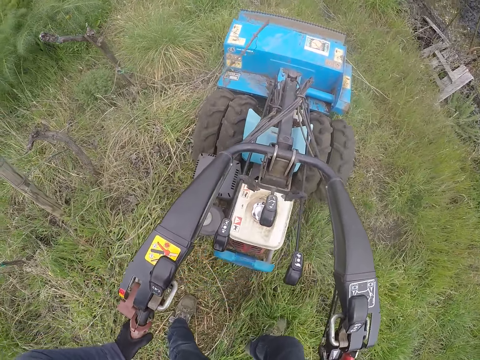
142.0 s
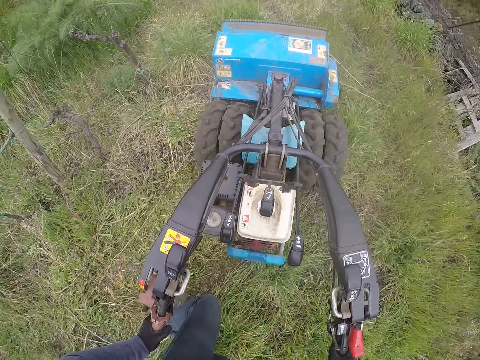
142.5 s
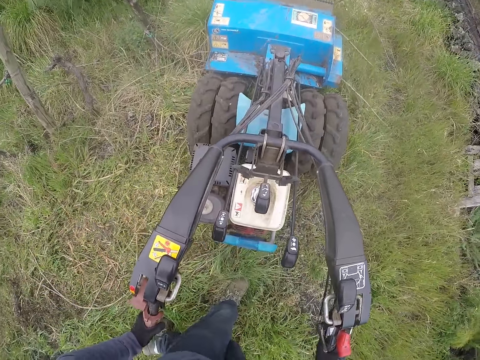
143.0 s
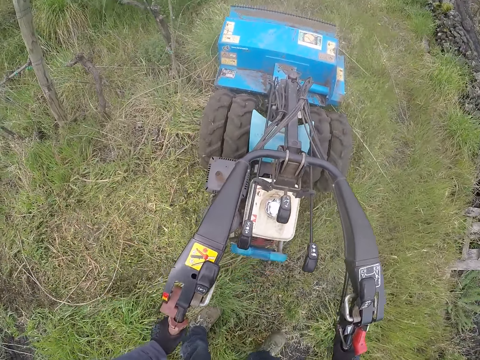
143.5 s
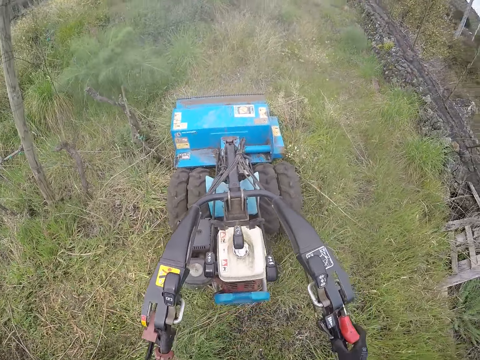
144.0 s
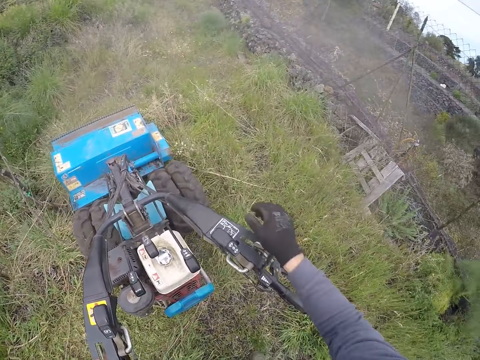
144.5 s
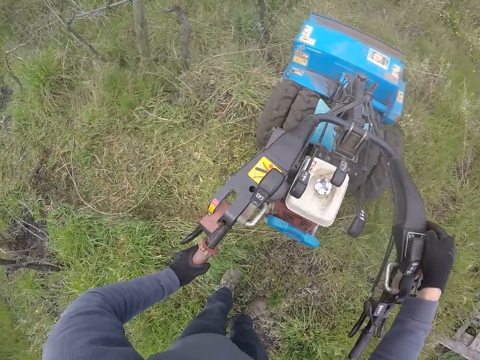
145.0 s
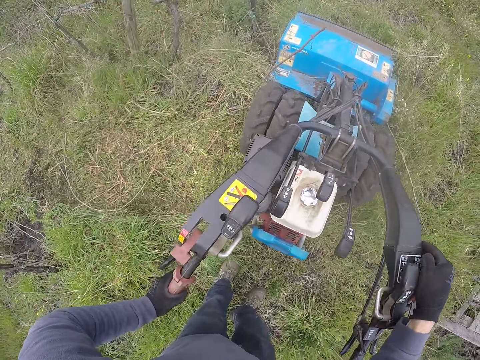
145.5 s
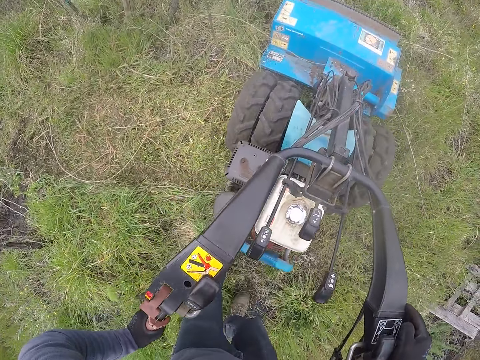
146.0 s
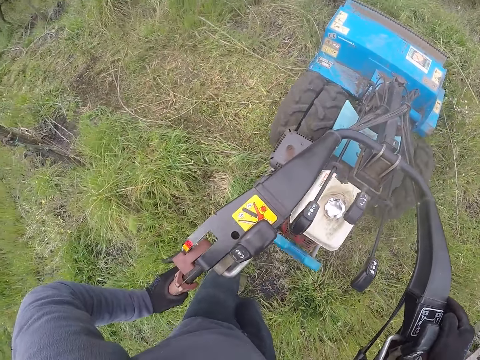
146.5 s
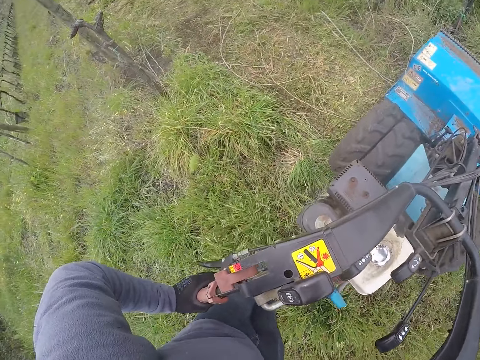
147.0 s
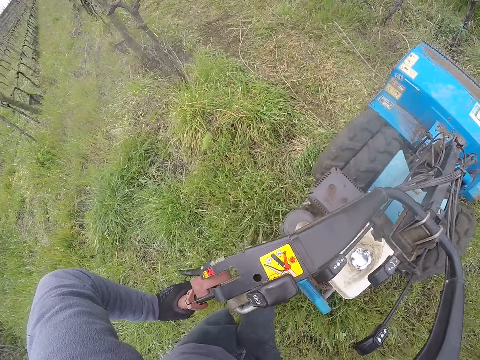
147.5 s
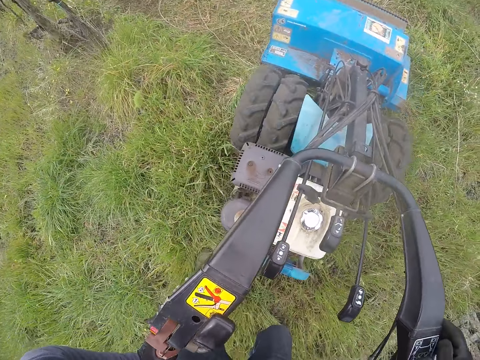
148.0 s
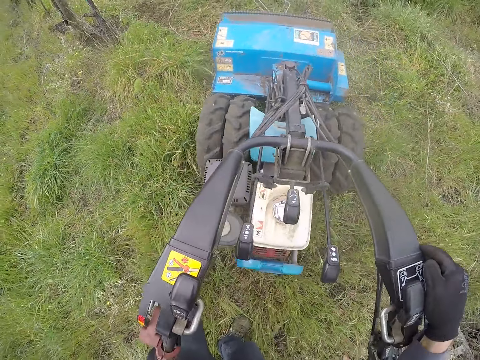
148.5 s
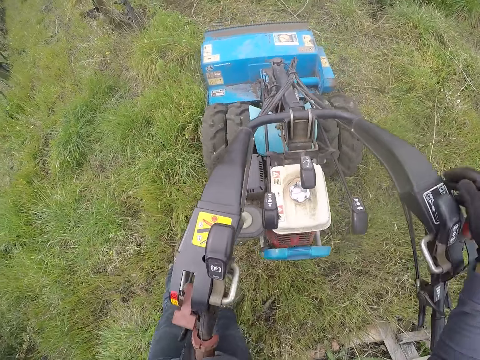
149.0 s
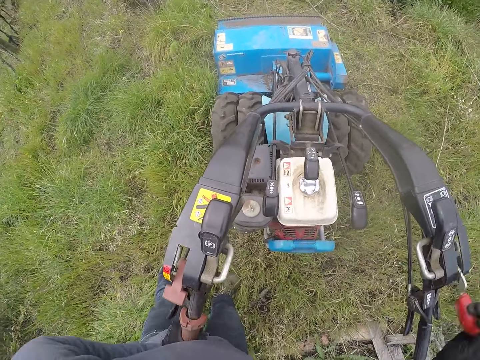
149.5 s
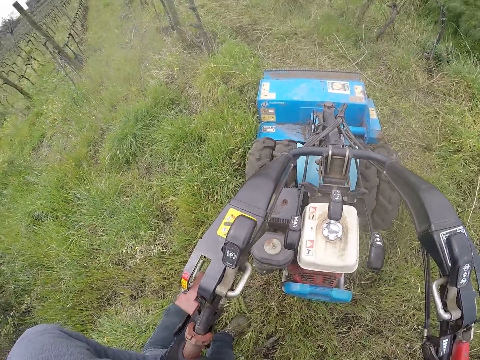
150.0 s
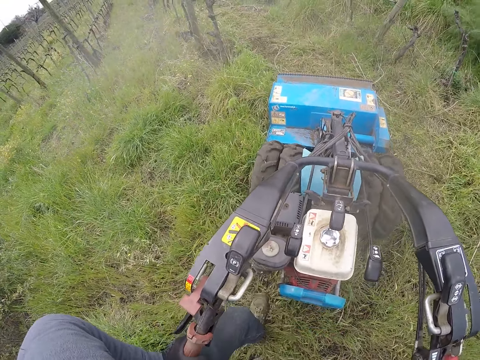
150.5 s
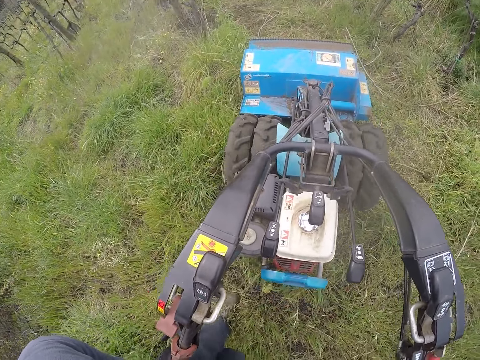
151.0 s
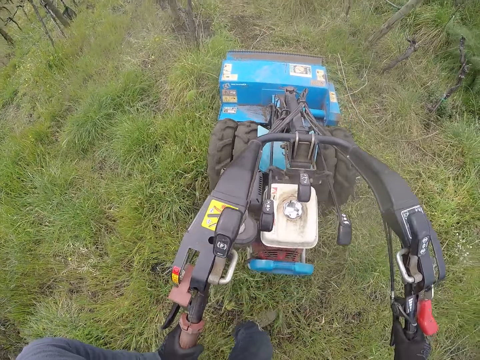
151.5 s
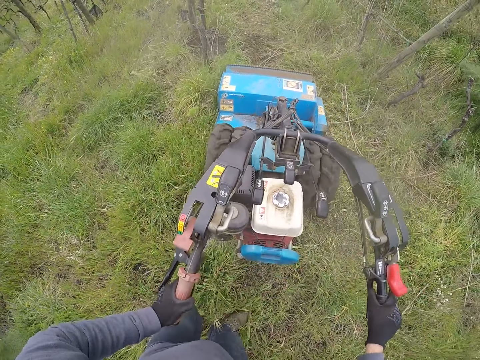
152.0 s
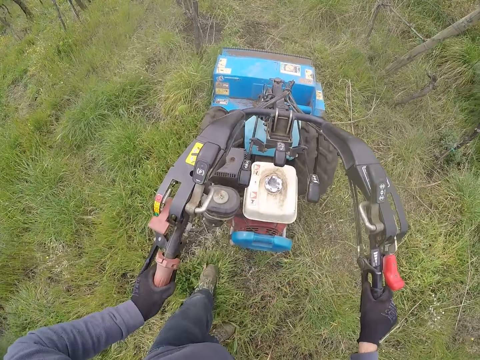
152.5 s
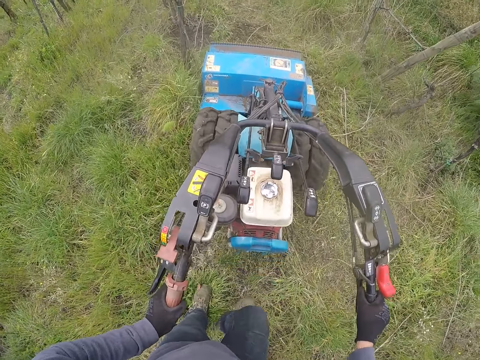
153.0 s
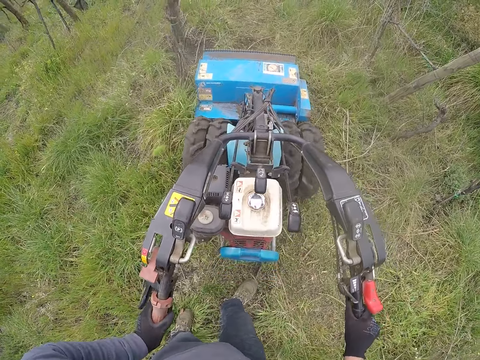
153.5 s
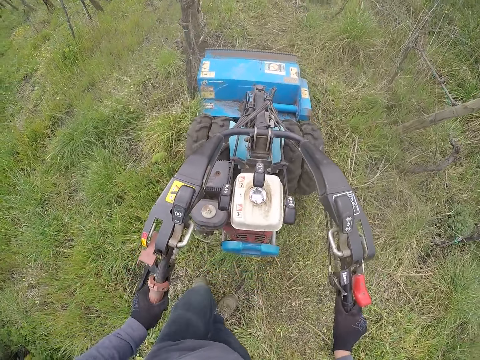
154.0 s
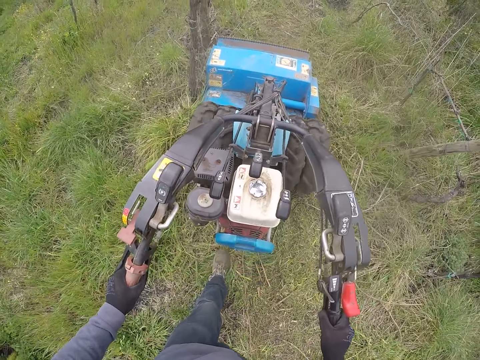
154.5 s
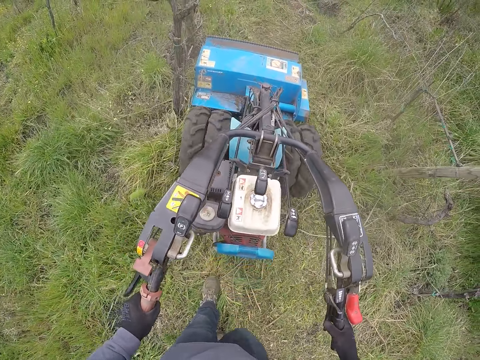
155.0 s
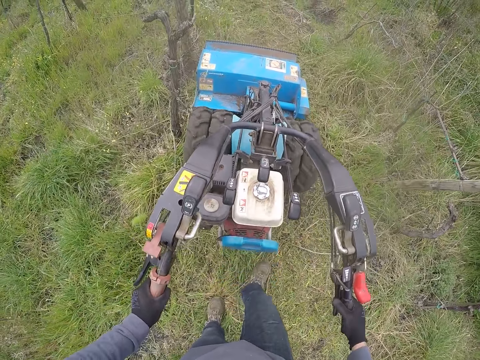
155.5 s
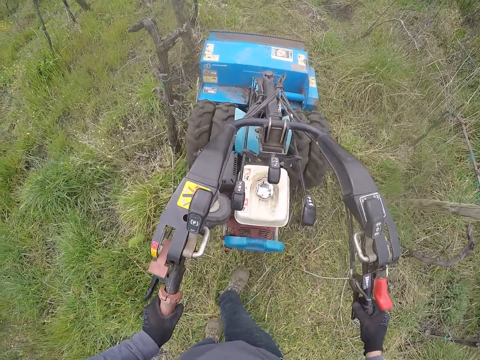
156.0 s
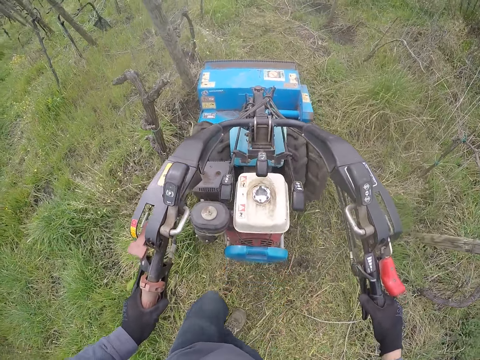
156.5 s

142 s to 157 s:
The camera wearer clears the ground with the lawnmower with both hands. He turns around the lawnmower. He adjusts a lever on the lawnmower with his right hand. He clears the ground with the lawnmower with both hands. He turns around the lawnmower. He adjusts the lever on the lawnmower with his right hand. He clears the ground with the lawnmower with his left hand. He mows grass around the farm using the lawnmower. He clears the ground with the lawnmower with both hands. He walks around in the farm.

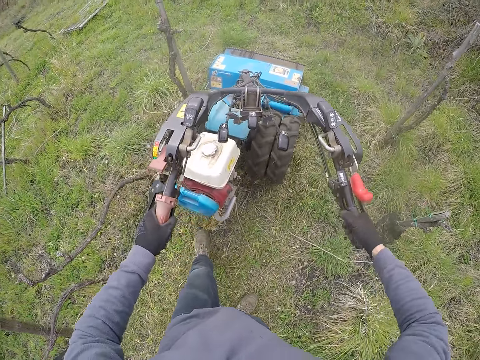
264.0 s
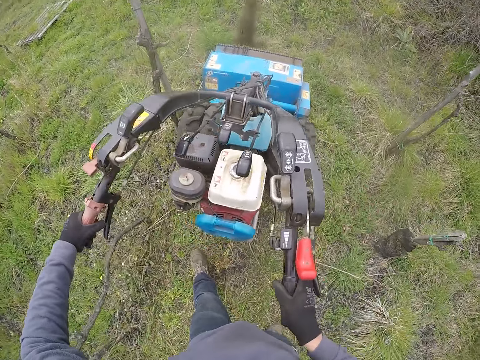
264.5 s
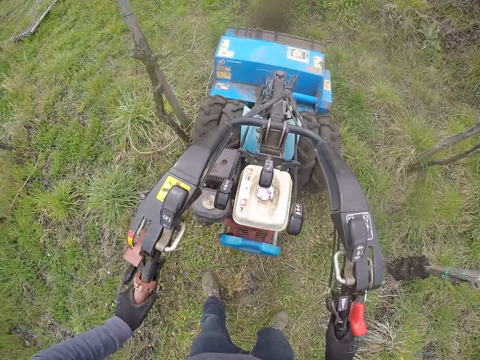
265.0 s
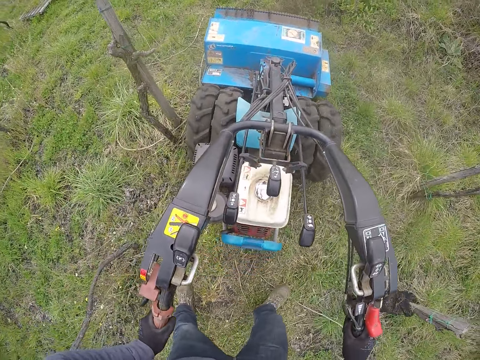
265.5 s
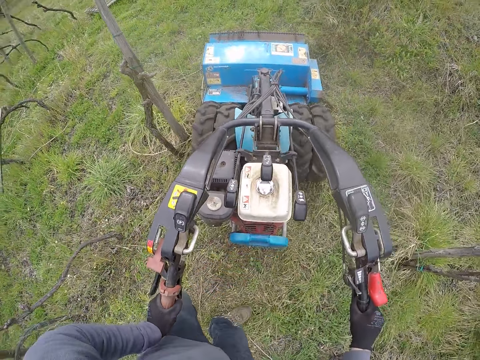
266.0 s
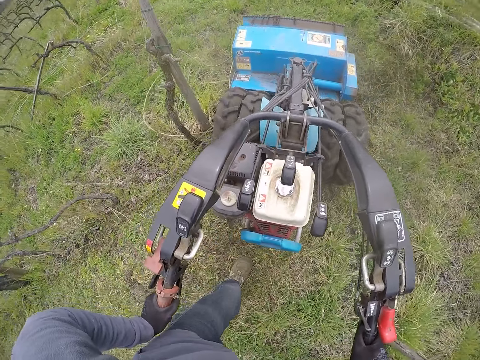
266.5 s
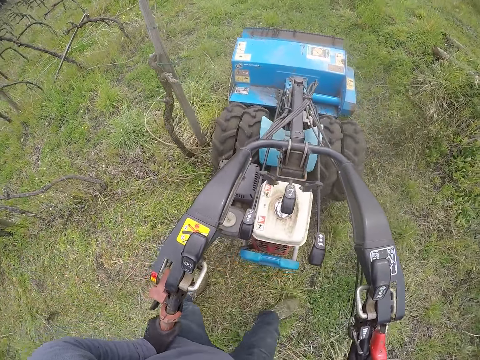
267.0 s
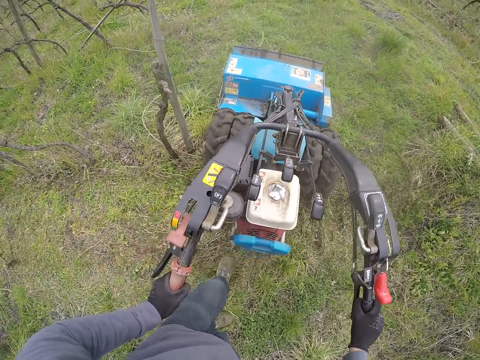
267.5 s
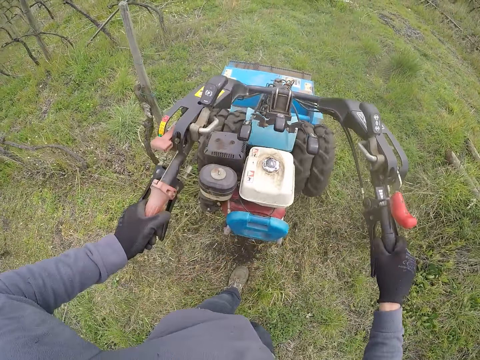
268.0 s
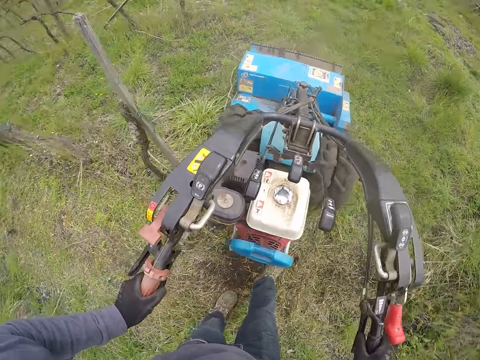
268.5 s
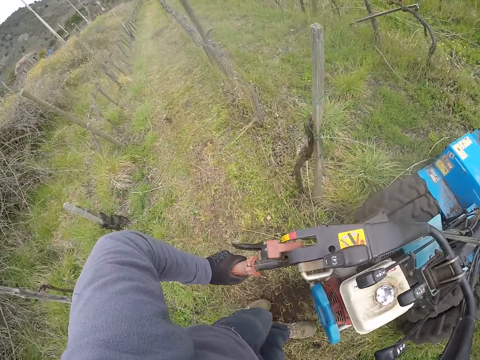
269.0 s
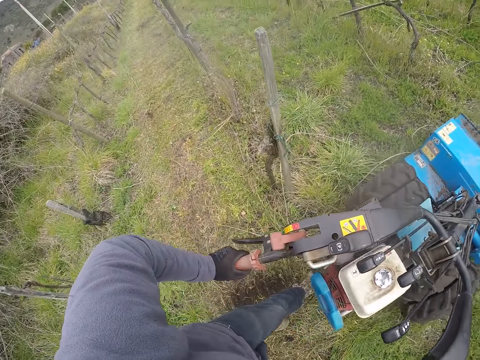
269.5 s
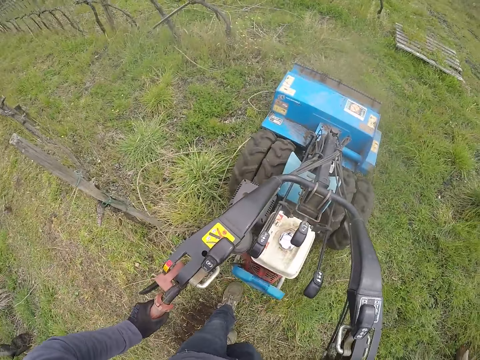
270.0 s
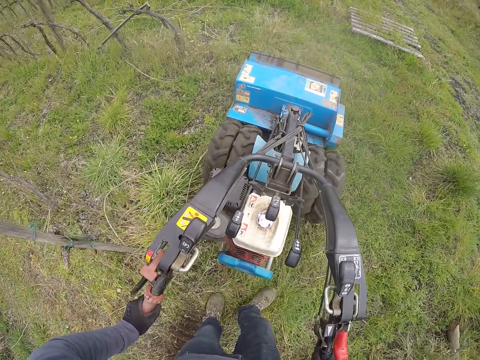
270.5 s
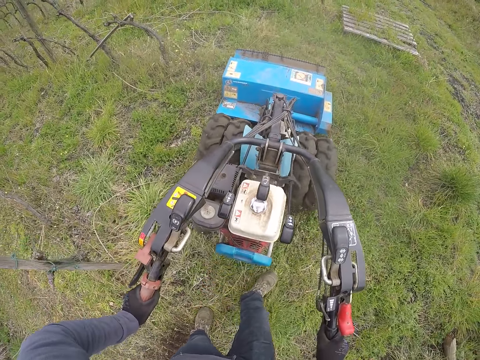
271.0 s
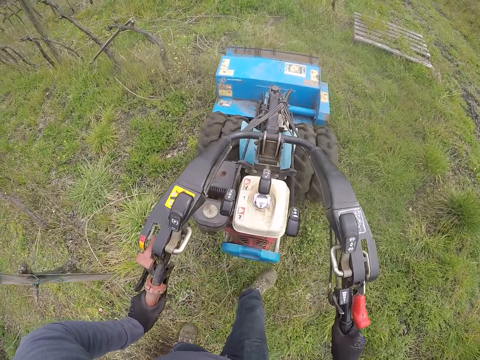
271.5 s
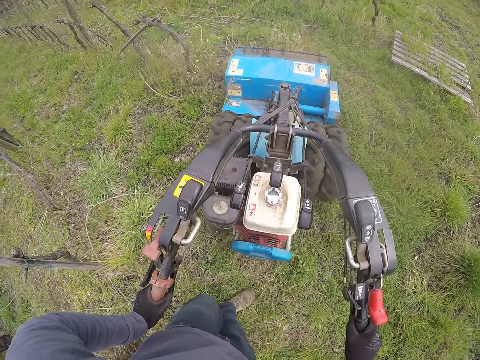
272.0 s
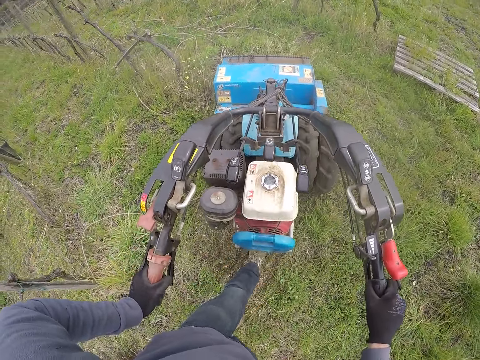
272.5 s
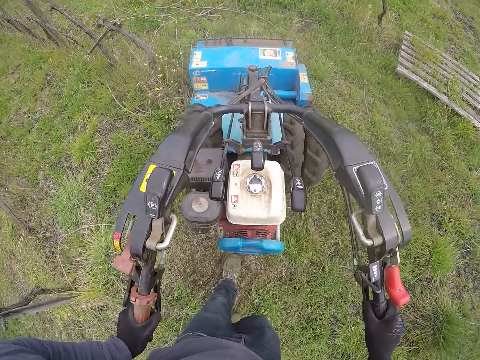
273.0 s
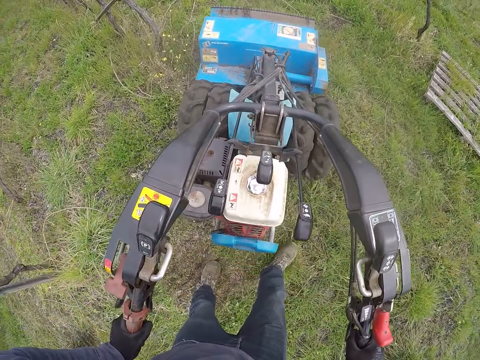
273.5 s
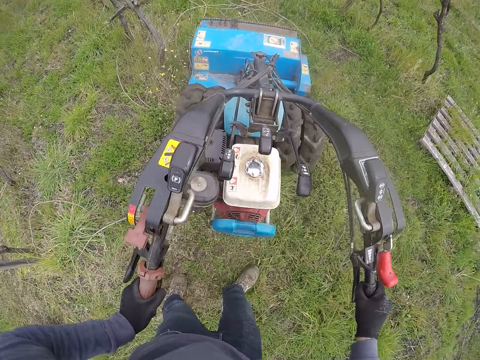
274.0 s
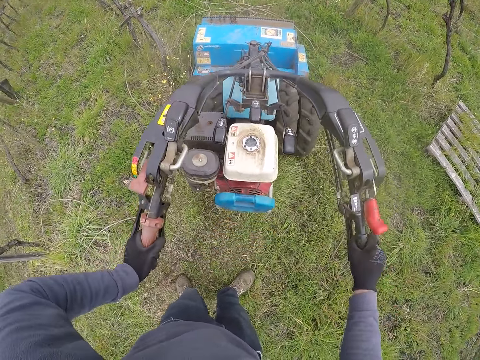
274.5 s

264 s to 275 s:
The camera wearer turns the lawn mower. They walk around in the farm and mow grass around the farm using the lawn mower.
